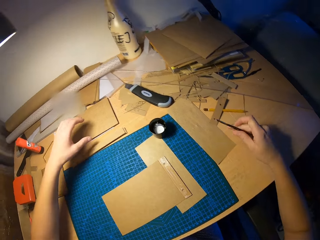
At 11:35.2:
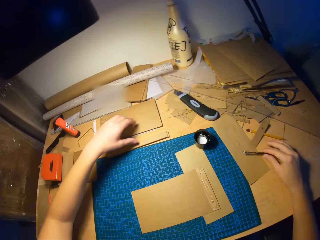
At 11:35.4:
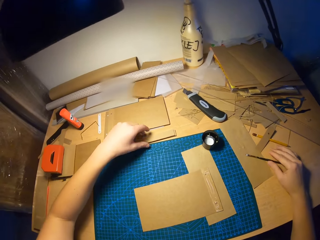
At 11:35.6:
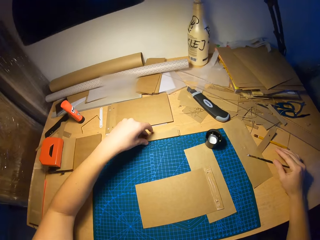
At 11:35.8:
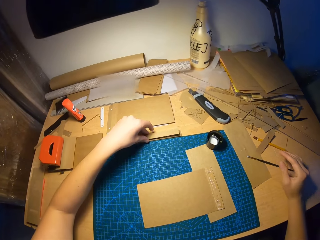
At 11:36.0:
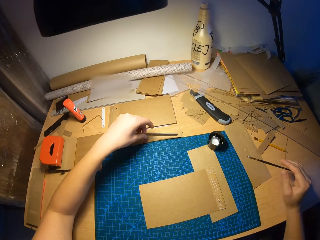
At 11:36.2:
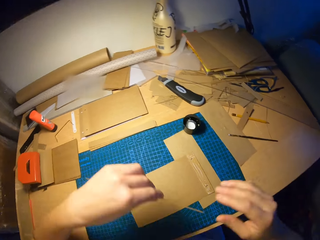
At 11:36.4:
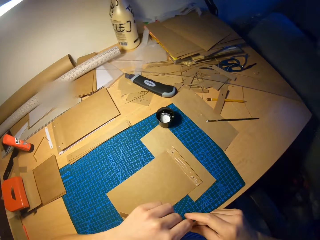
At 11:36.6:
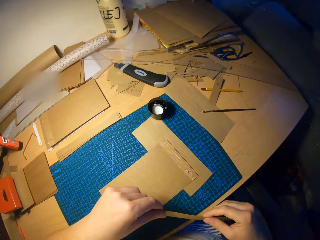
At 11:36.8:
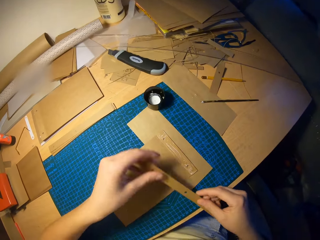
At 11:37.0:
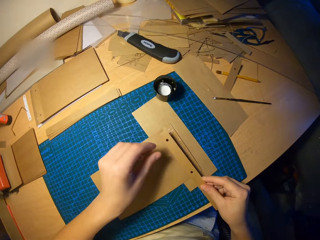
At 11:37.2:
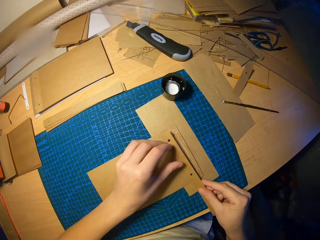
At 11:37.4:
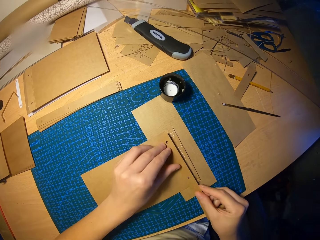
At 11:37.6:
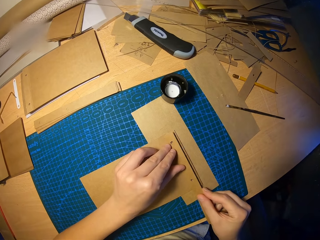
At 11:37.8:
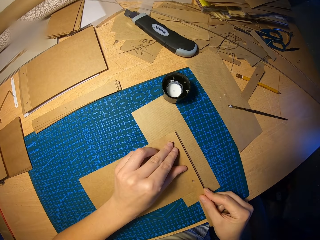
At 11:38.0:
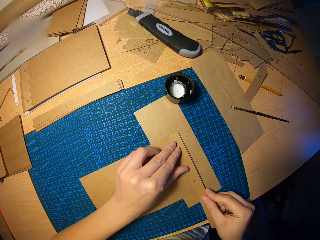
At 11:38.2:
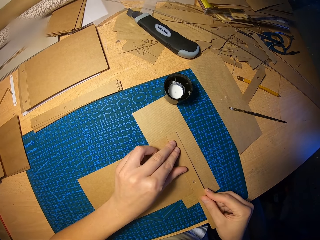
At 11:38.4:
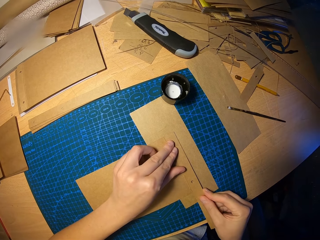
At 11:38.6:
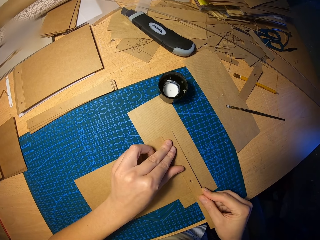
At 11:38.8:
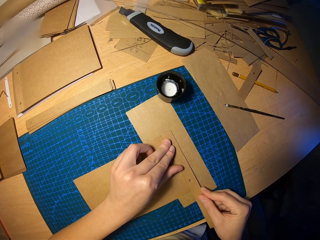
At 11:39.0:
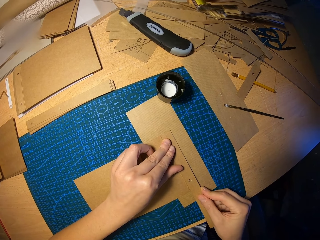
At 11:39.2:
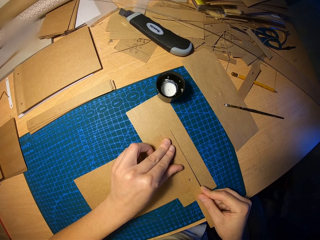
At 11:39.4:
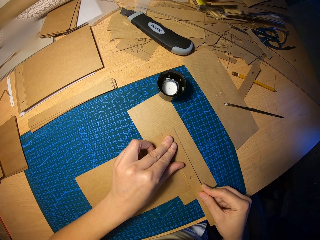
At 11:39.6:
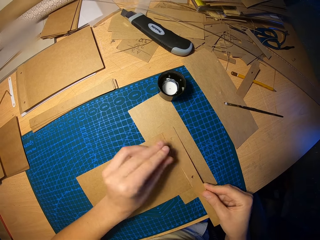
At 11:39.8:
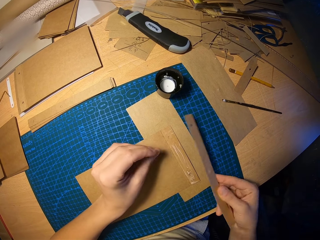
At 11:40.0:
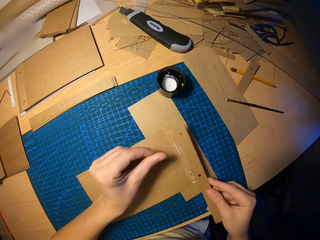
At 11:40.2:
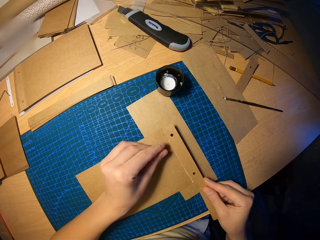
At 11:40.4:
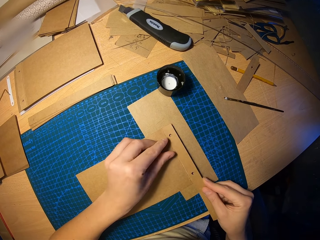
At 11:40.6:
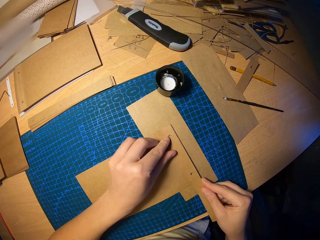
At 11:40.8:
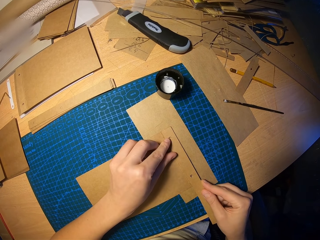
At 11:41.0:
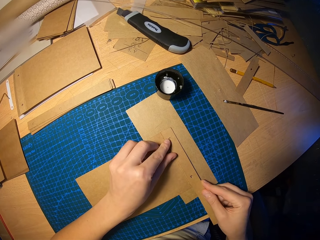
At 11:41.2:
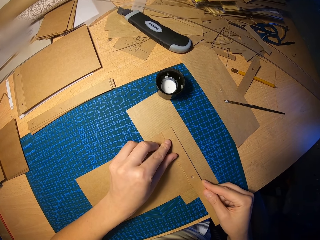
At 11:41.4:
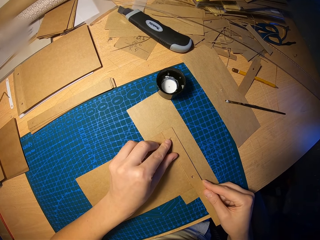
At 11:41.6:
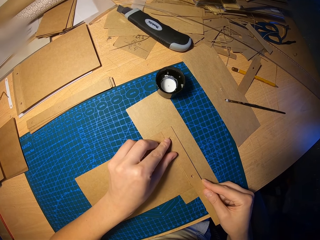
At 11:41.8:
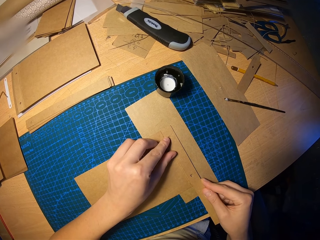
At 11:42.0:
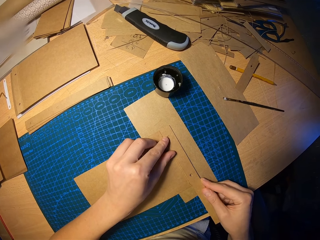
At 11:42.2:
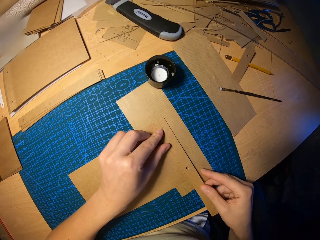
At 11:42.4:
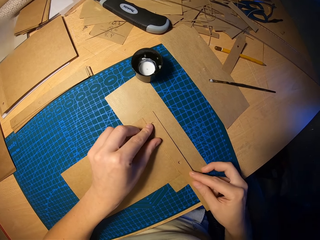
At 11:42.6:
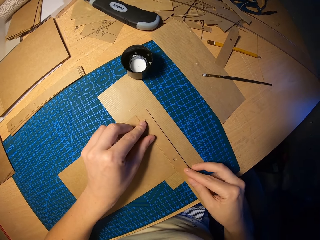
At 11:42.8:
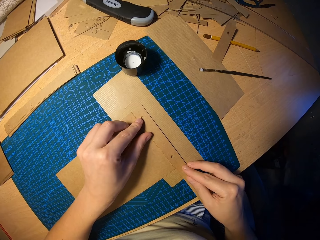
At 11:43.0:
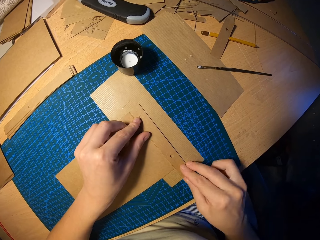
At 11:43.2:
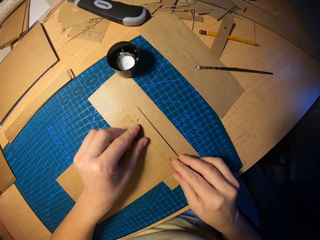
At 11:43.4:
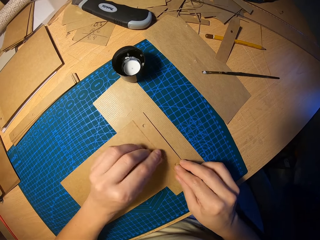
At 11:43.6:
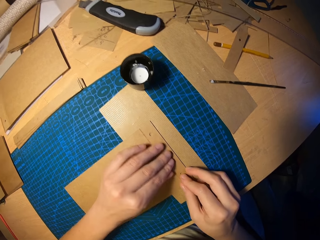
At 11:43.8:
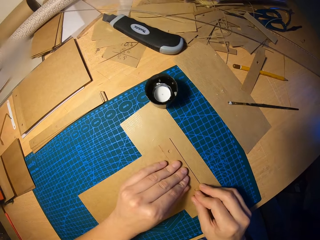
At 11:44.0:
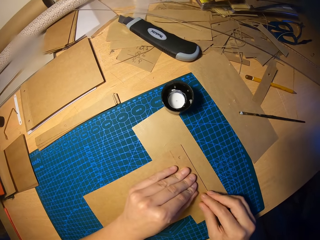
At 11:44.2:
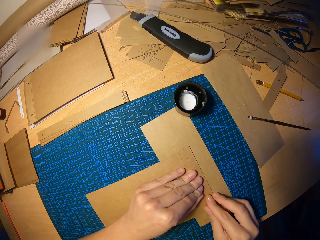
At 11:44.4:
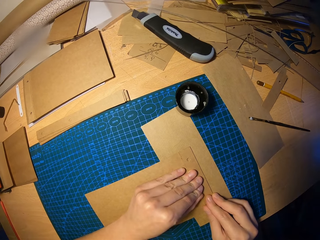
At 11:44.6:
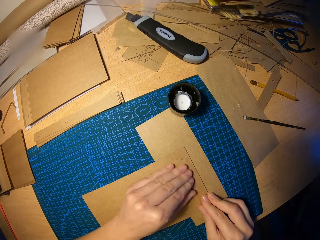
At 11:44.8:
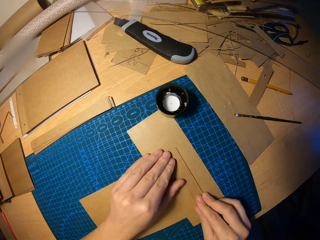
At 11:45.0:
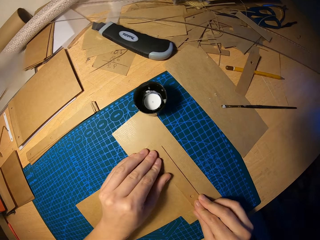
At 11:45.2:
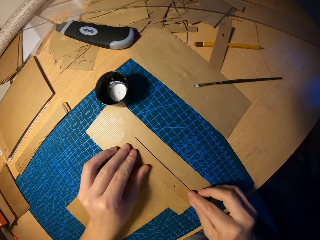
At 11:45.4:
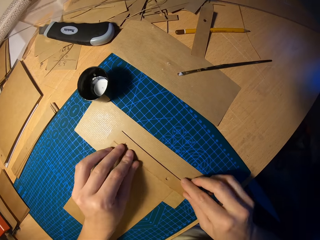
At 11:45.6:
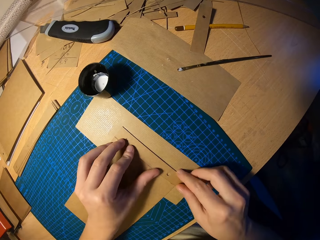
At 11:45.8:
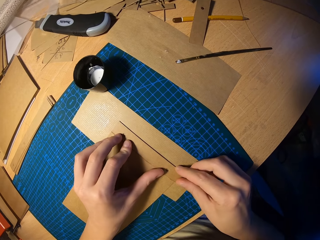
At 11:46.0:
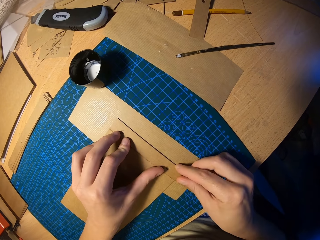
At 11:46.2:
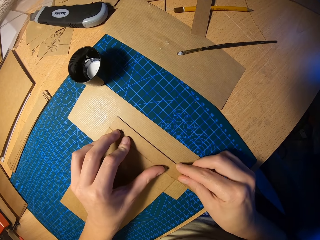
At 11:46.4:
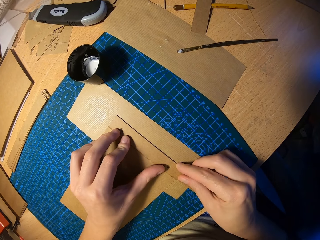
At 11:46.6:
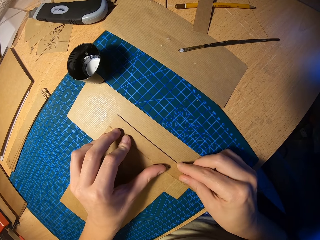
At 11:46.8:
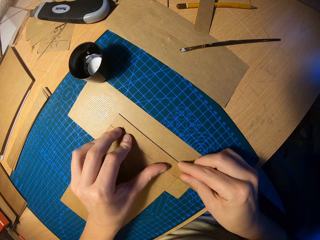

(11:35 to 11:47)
The camera wearer drops the brush in his right hand on the table. He picks a small craft paper or piece of paper on the pile of small craft papers on the table with his left hand. He moves the piece of paper on the hands. He attaches the small craft paper on the craft paper on the table with both hands. He aligns the piece of paper. He presses on the attached craft papers with both hands.

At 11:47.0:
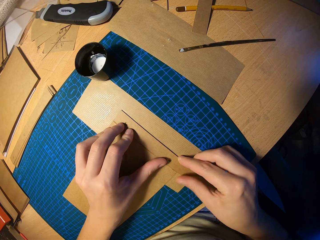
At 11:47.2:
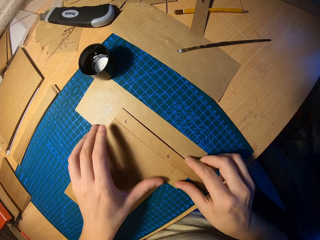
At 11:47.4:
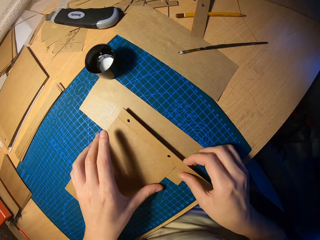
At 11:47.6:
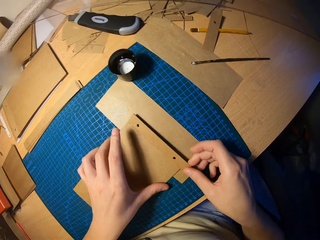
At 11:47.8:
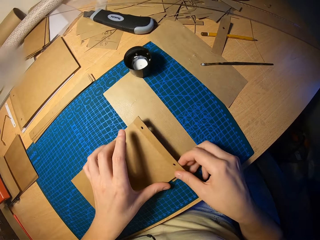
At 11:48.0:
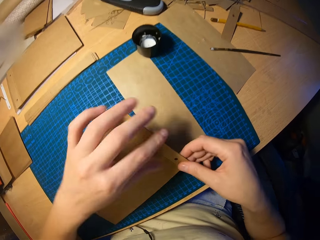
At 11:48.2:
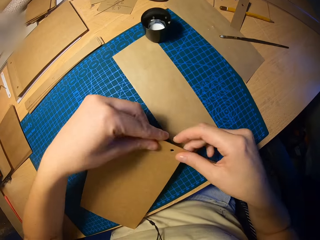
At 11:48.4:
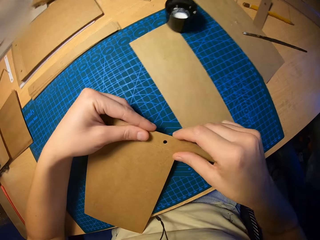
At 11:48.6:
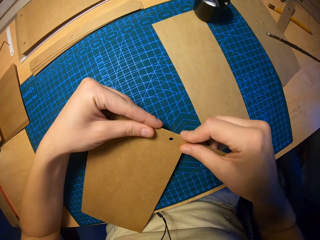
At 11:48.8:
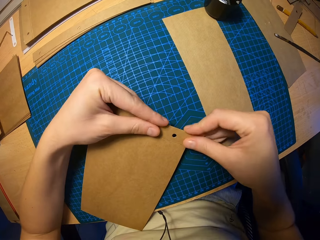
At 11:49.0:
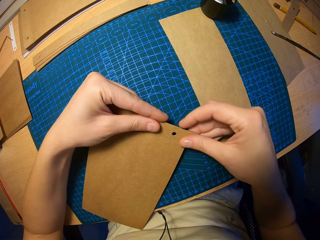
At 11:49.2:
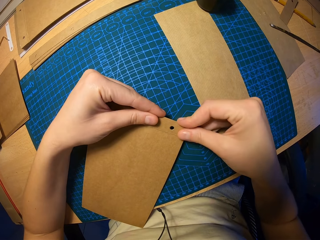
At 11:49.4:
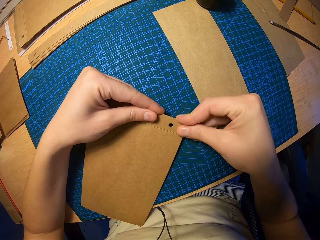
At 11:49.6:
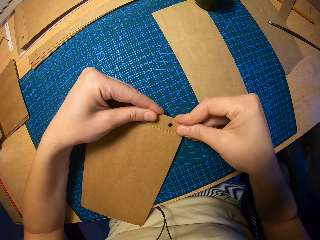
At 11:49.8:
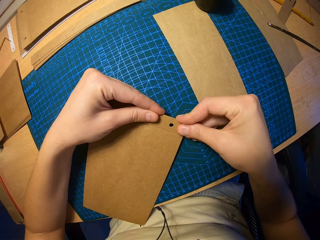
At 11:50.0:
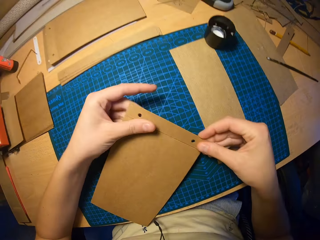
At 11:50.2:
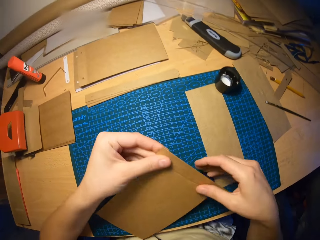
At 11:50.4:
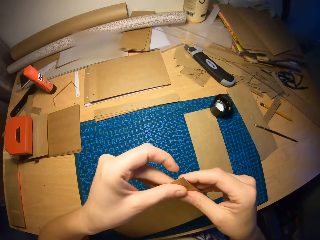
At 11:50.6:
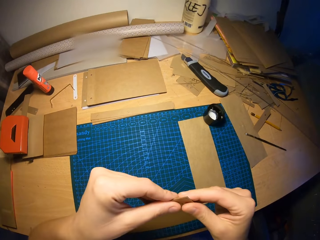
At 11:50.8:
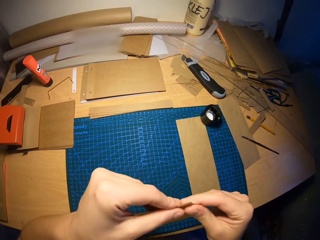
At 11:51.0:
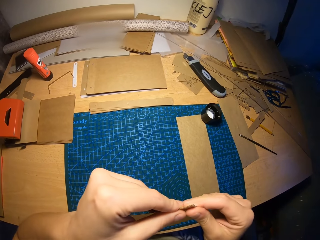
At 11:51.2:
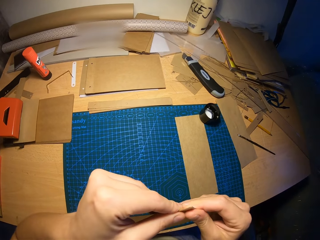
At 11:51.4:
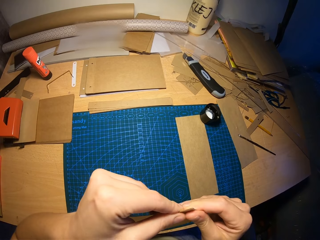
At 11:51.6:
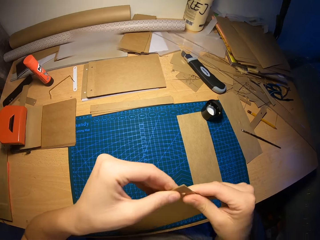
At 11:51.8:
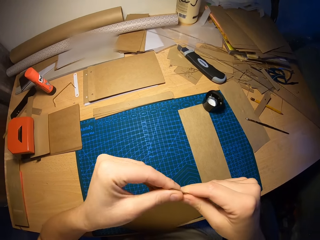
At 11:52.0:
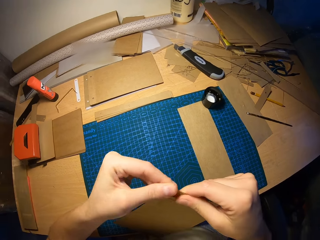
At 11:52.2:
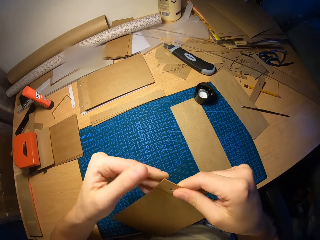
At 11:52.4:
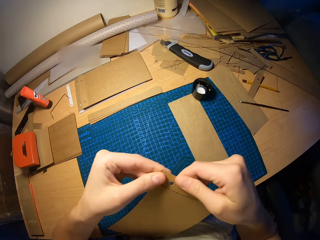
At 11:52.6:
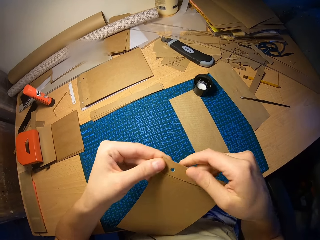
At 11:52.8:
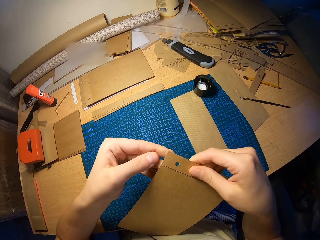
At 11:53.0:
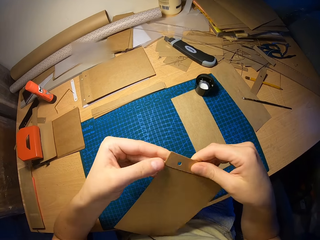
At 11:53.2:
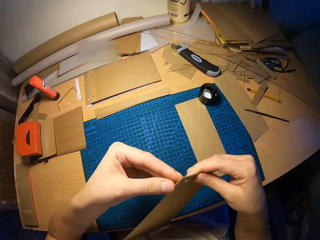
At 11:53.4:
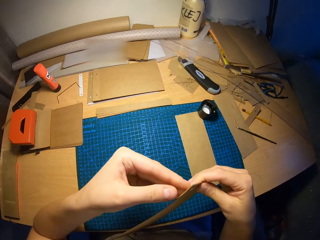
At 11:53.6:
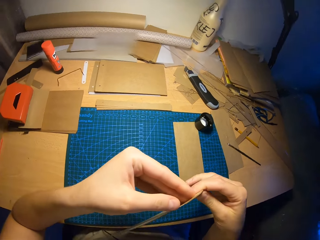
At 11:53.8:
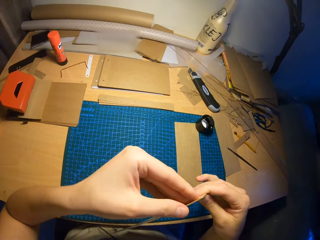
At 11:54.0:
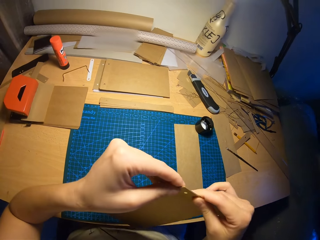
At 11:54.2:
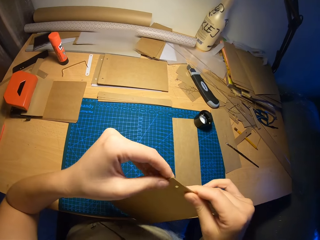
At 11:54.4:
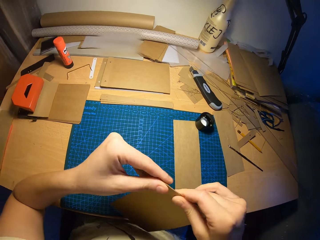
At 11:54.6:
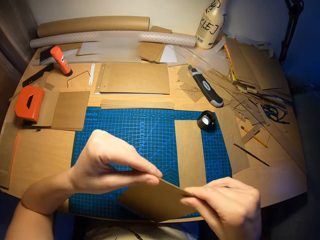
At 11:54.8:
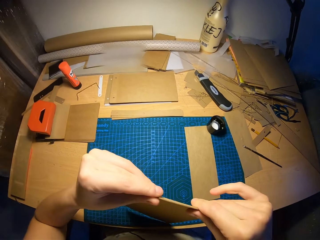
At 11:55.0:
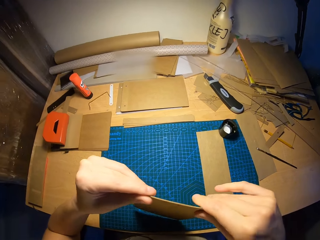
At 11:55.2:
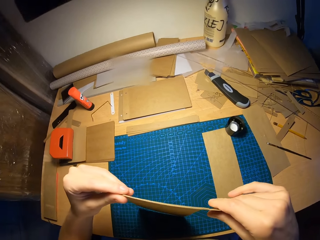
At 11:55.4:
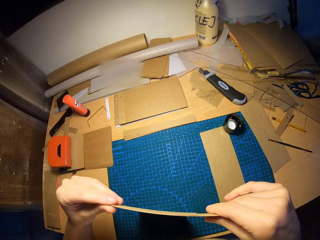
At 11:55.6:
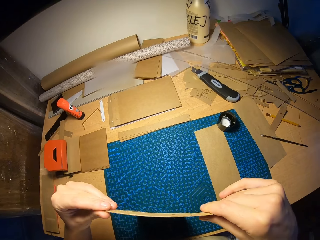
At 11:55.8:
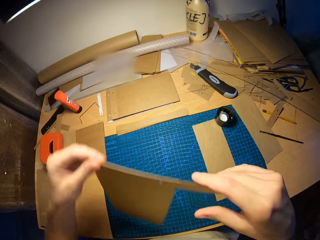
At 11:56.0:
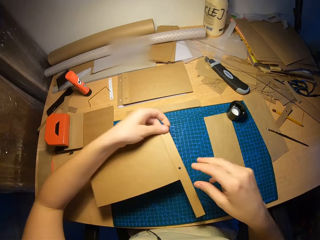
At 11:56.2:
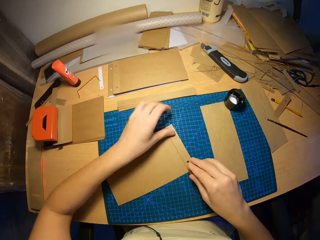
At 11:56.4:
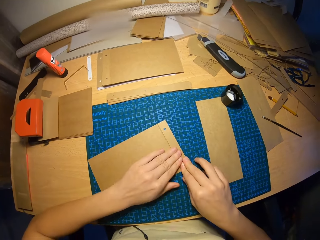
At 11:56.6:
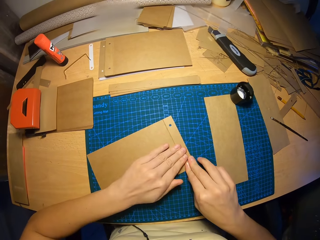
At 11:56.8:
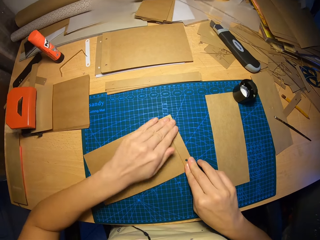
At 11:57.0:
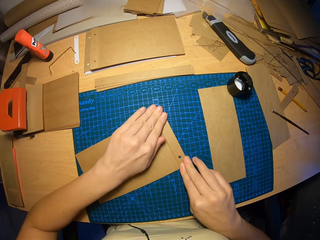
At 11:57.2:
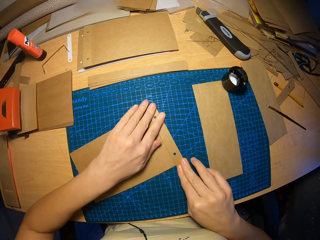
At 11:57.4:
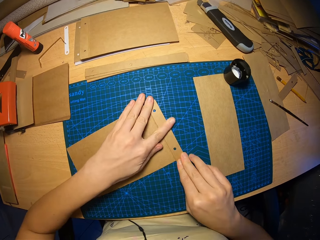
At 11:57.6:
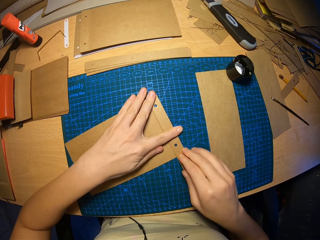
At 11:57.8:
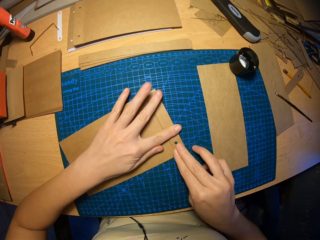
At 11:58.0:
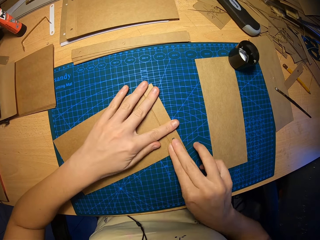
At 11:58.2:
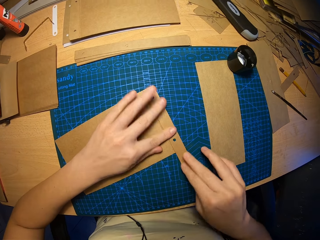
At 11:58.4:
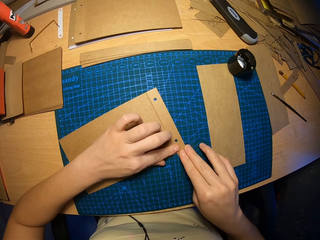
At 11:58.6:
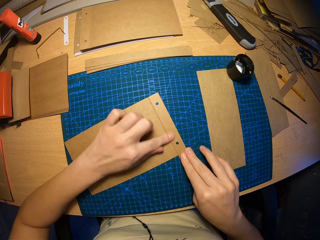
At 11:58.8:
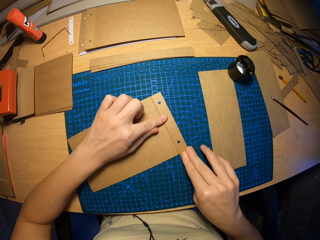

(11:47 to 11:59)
The camera wearer lifts the attached craft papers from the table with both hands. They touch the paper edges. They align the edges of the attached craft papers with both hands. They look at the paper edges. They touch over the paper edges. They place the attached craft papers on the table with both hands. They press on the attached craft papers with both hands.
